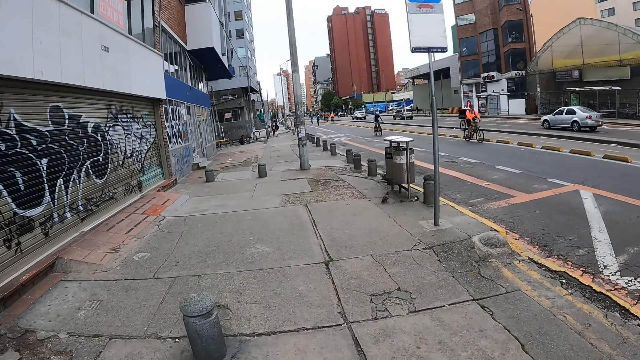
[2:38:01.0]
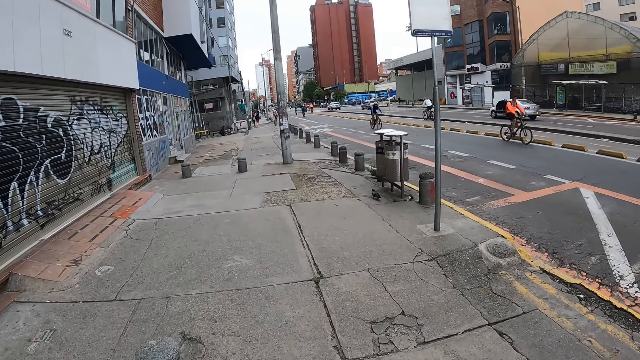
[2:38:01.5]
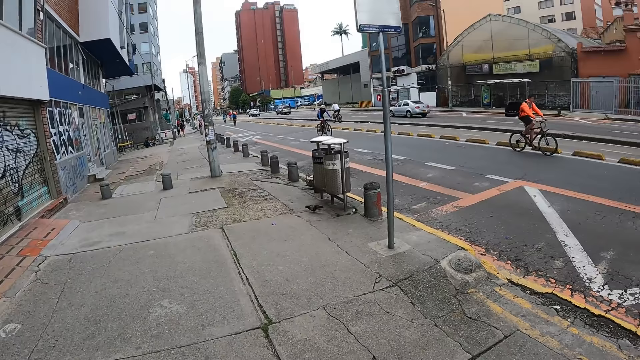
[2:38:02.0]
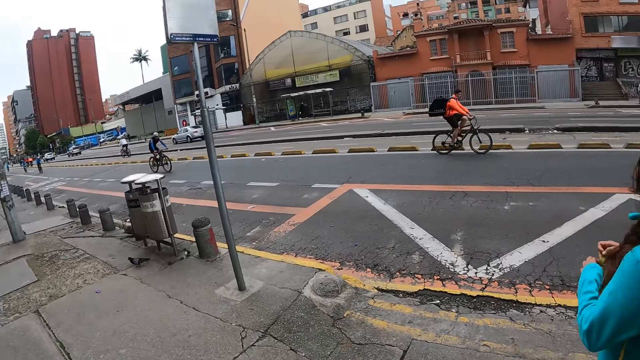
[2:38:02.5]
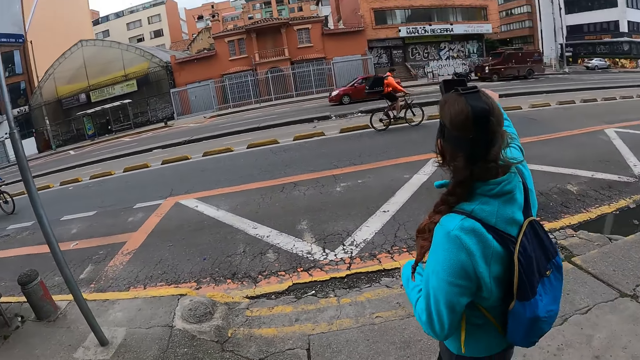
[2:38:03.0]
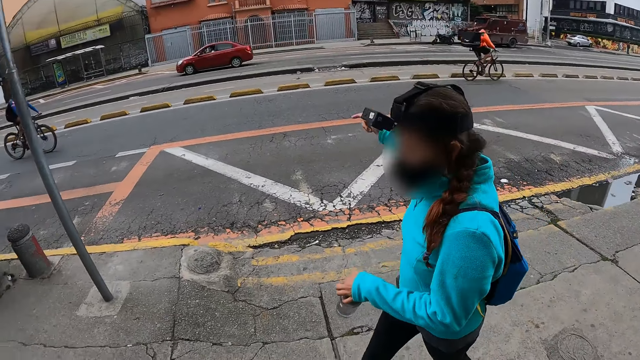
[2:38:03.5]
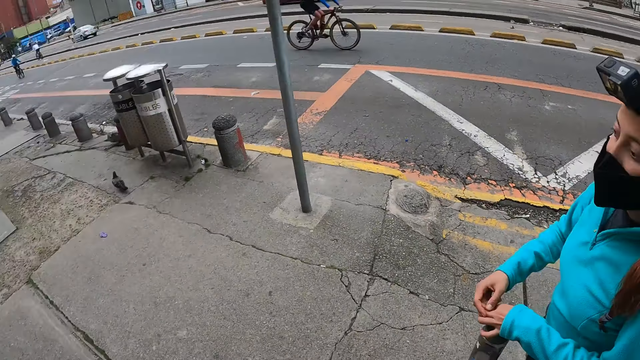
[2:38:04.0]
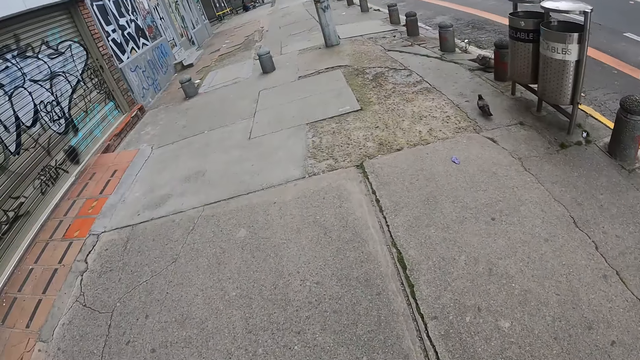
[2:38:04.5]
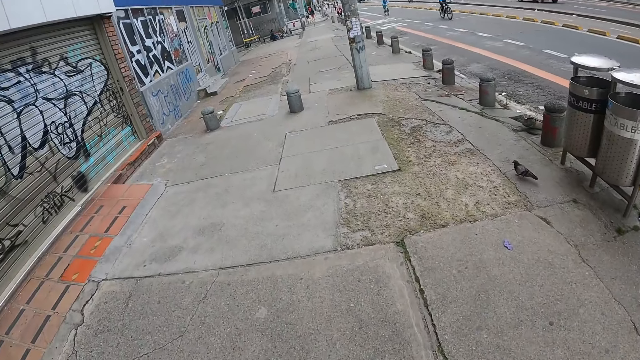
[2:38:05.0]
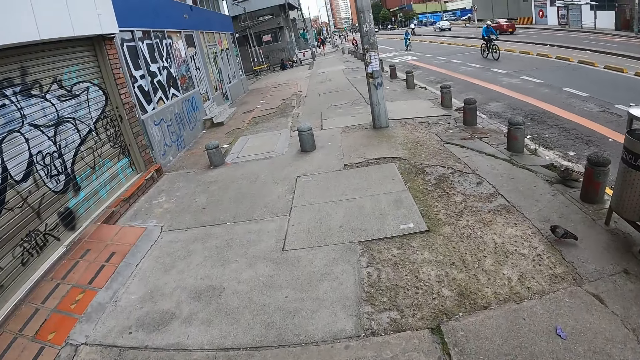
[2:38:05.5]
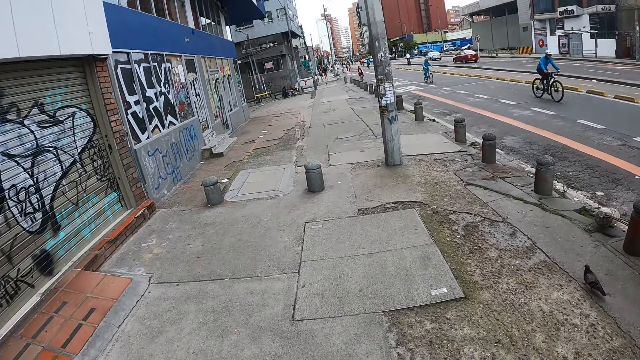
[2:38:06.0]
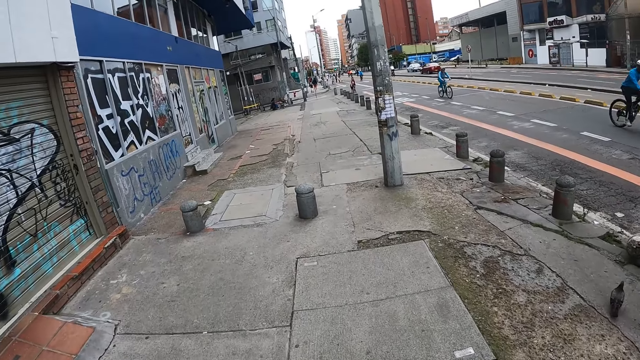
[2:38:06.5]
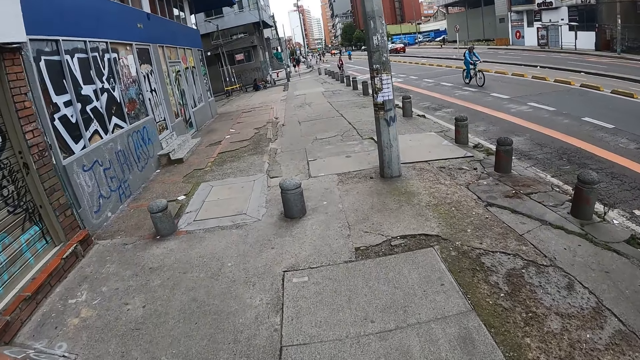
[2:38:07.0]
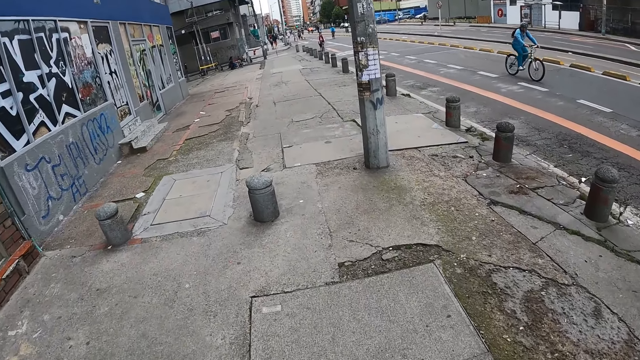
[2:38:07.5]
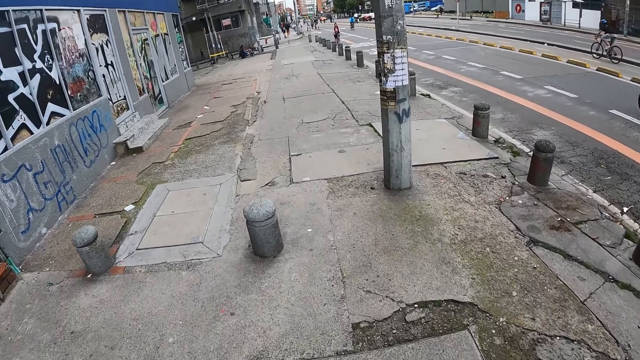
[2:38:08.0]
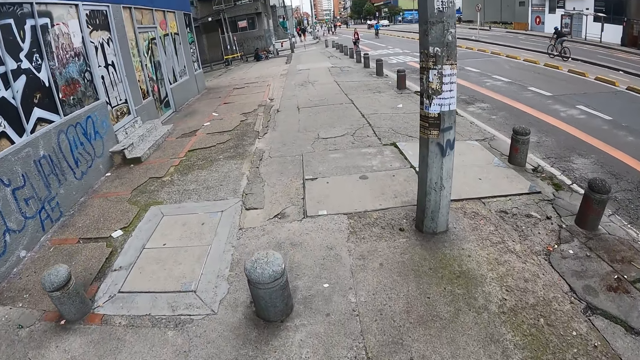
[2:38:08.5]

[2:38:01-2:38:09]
The woman points her right hand towards a building.

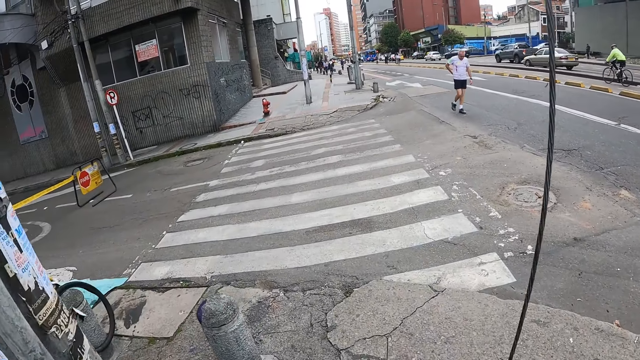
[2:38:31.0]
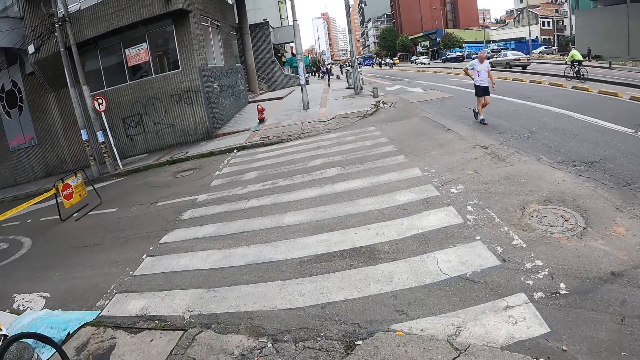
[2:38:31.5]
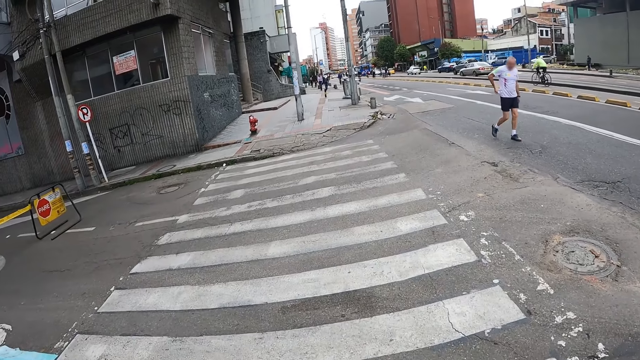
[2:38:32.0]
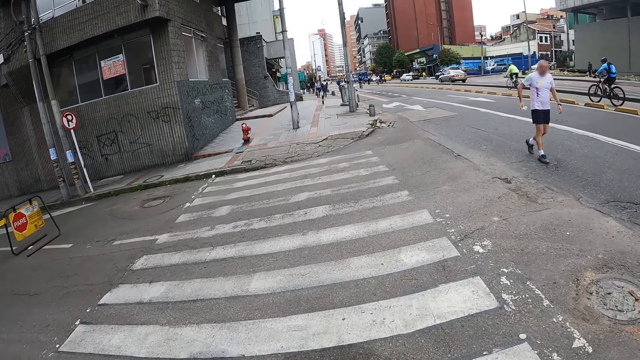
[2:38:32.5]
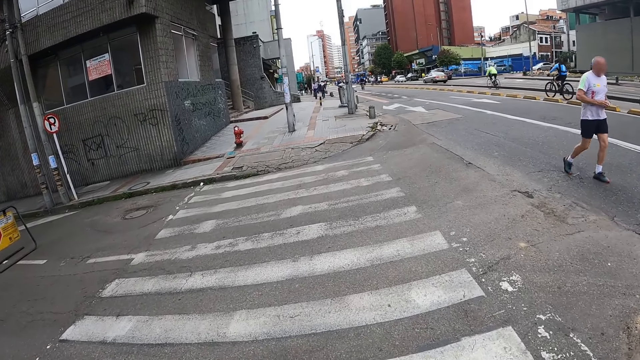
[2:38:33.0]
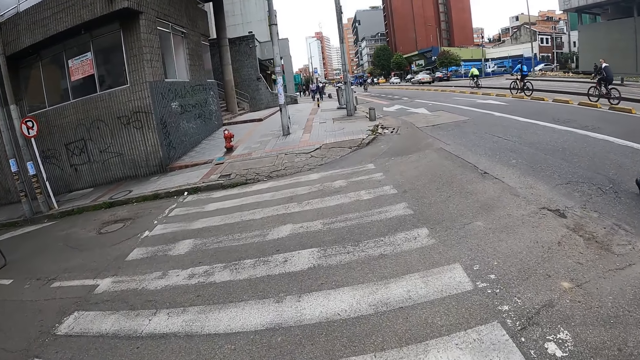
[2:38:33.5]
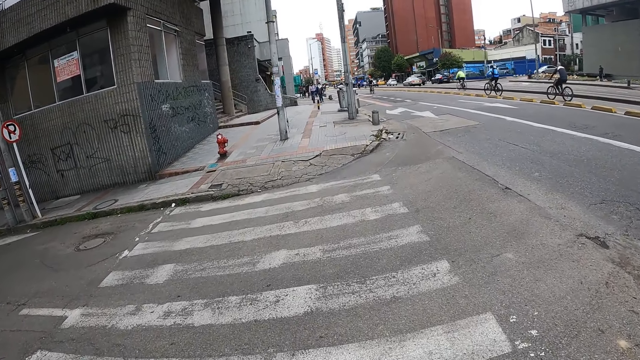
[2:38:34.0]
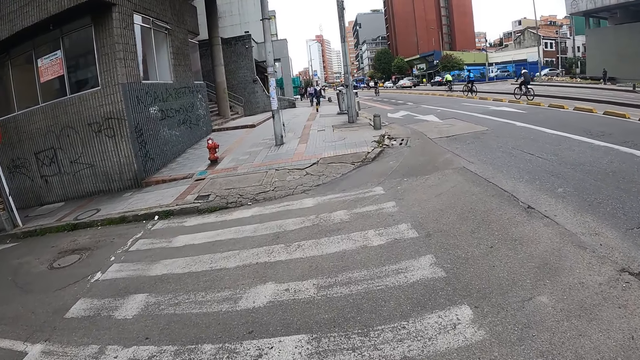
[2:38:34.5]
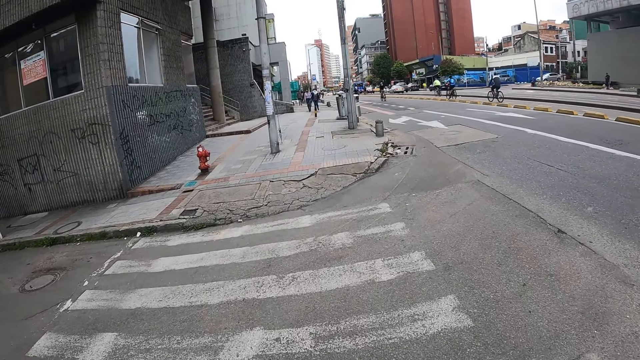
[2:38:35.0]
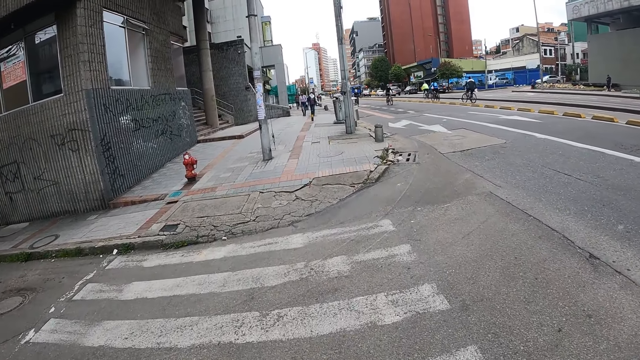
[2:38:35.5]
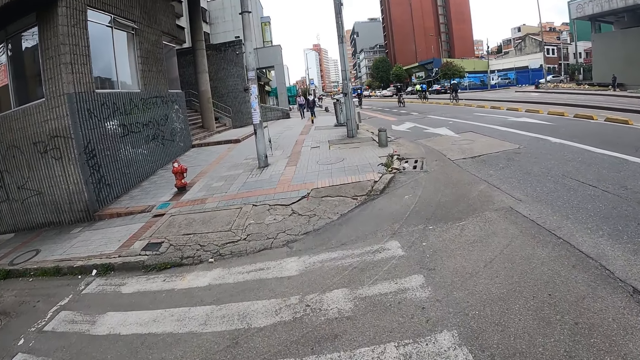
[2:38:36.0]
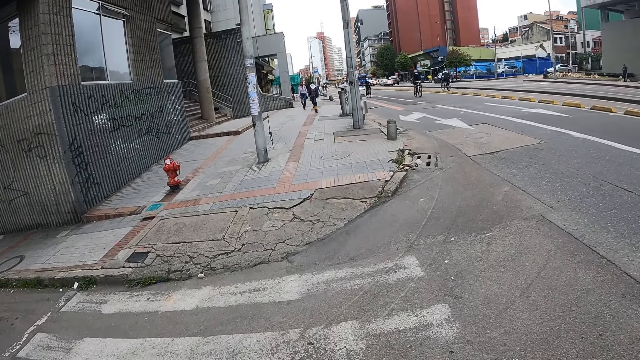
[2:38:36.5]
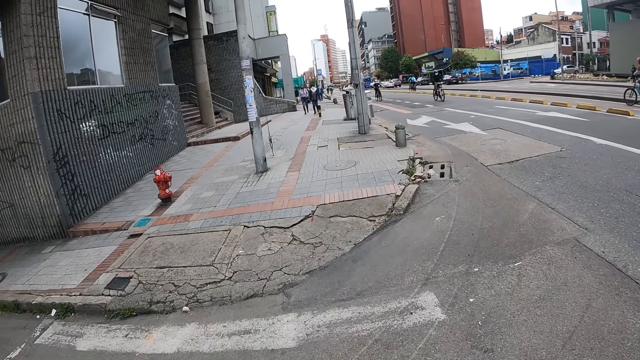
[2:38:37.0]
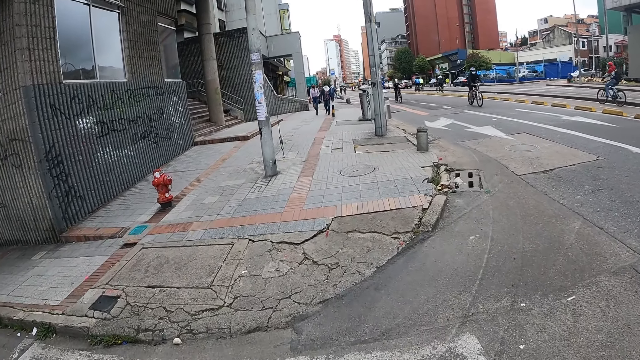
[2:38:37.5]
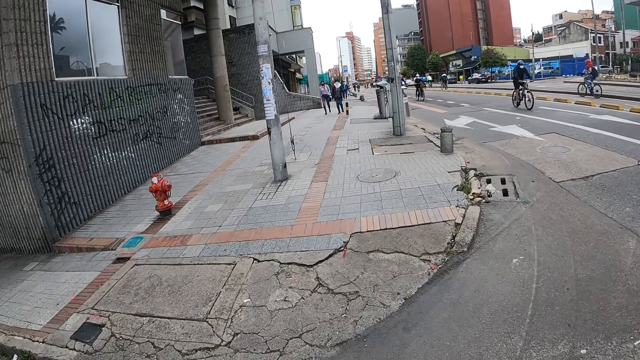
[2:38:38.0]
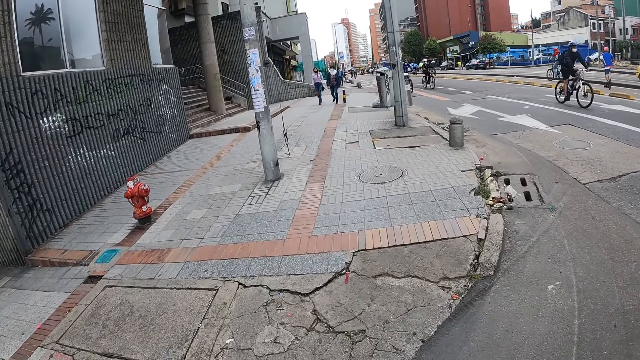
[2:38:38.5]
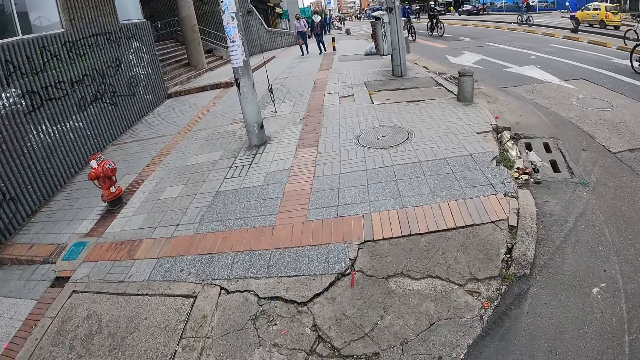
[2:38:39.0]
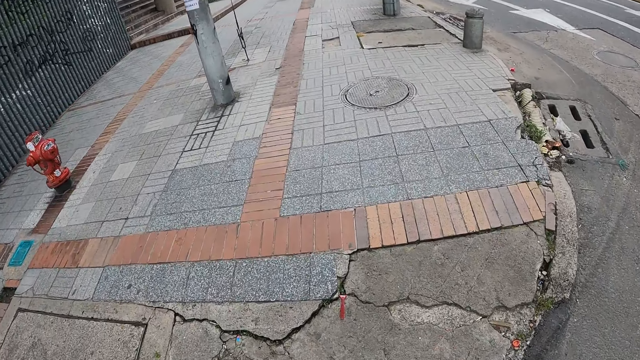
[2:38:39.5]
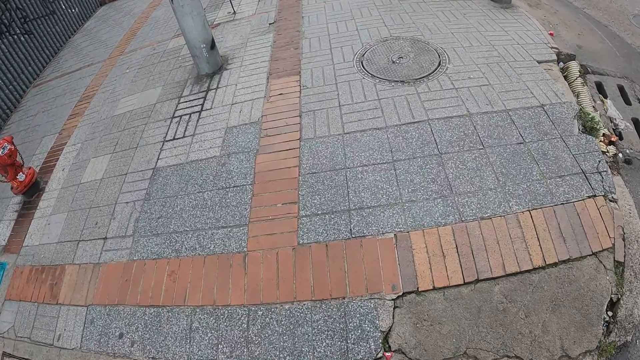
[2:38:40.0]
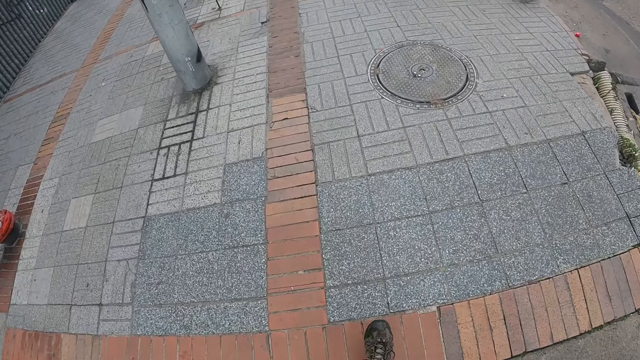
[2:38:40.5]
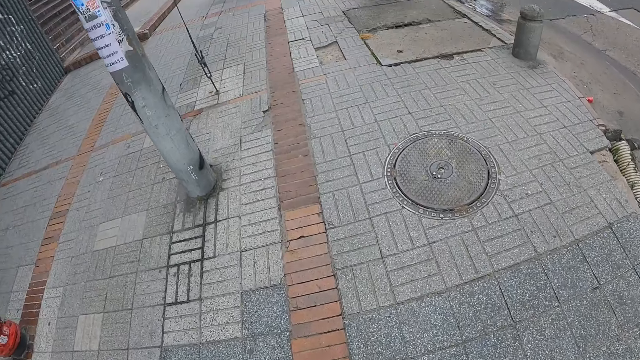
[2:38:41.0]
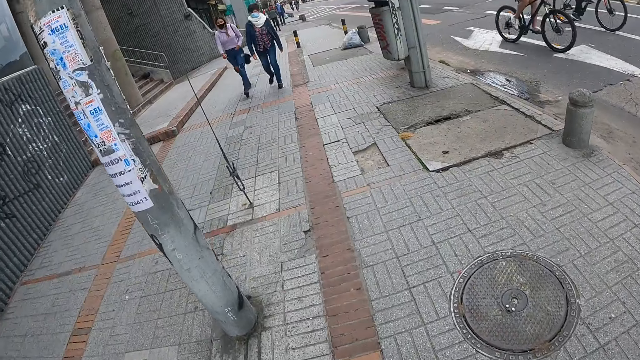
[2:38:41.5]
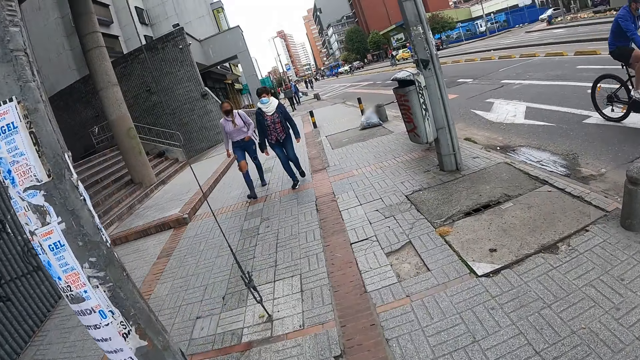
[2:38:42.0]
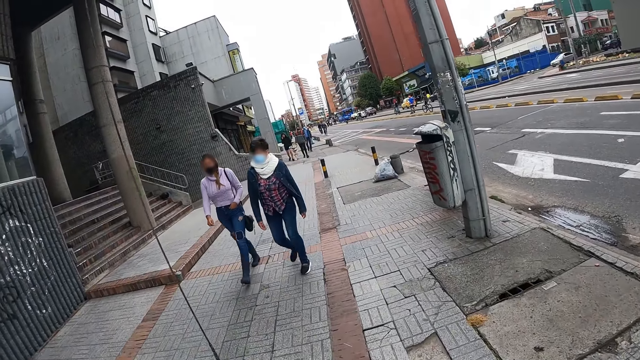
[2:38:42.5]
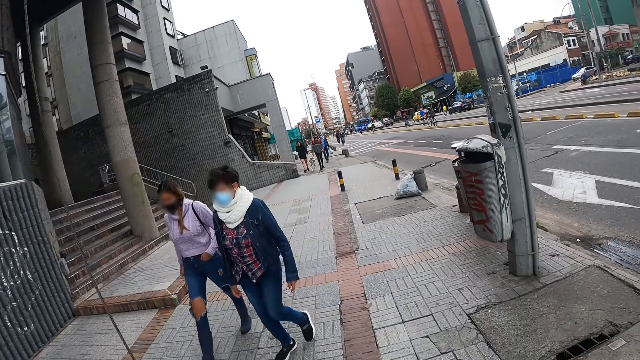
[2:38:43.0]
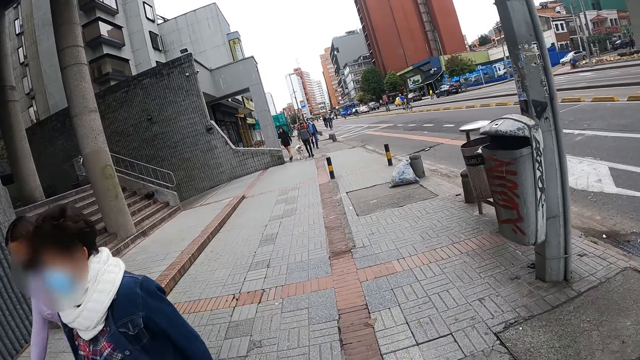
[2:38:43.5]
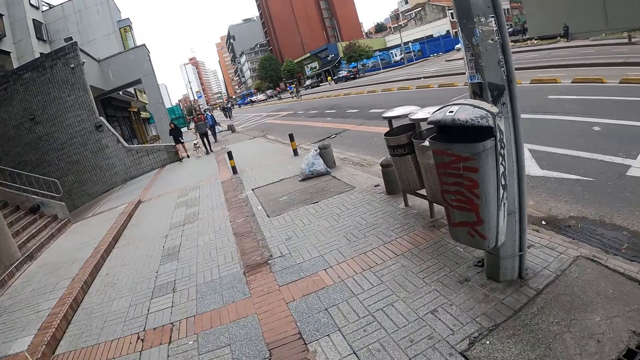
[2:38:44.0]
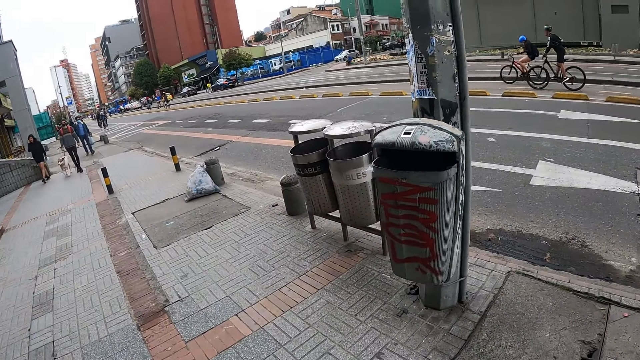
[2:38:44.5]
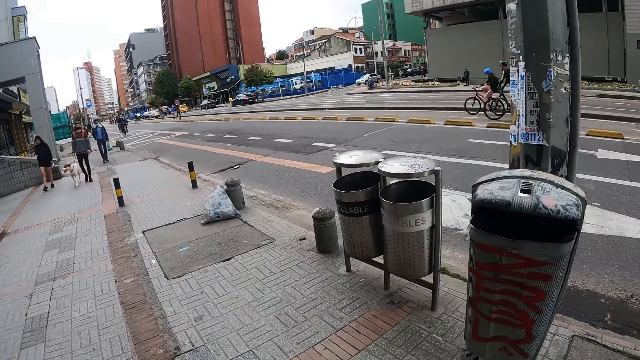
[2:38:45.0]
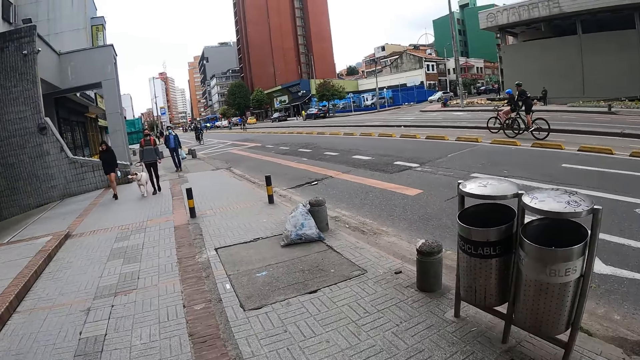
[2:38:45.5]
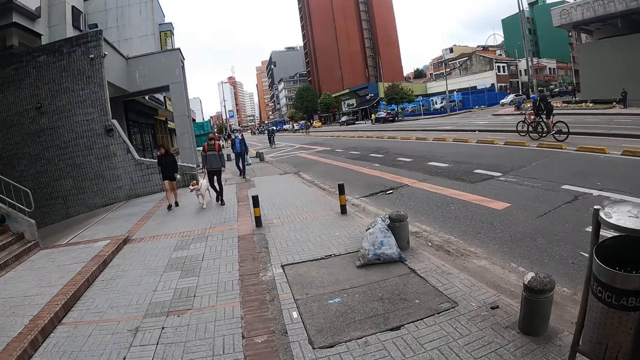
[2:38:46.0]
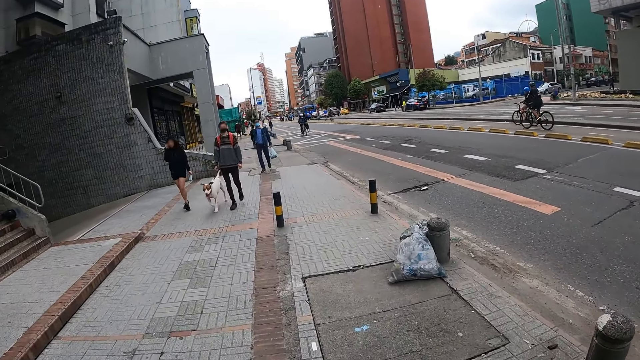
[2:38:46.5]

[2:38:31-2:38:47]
The camera wearer crosses a road with the woman. They walk on the tarmac road. They walk on a sidewalk with the woman.
